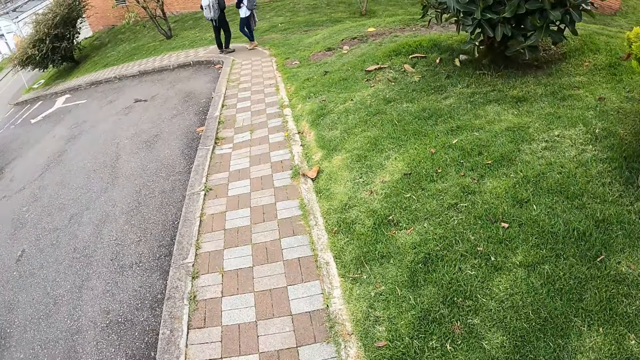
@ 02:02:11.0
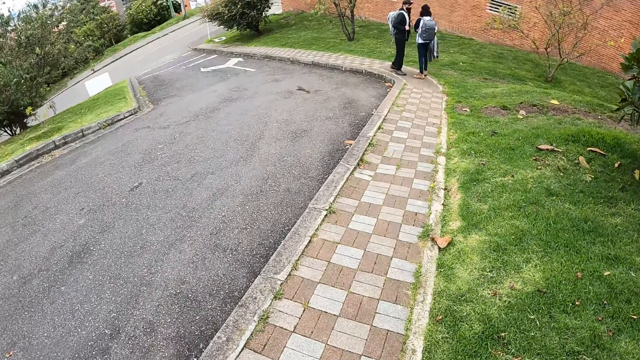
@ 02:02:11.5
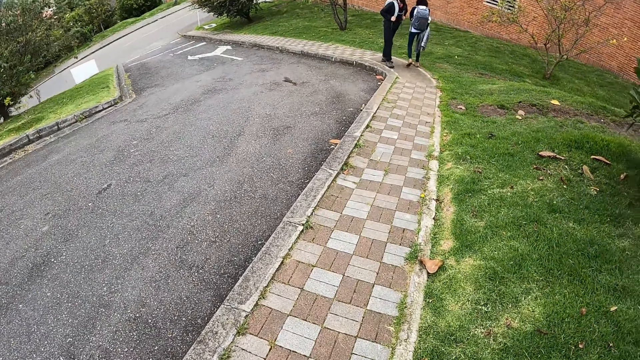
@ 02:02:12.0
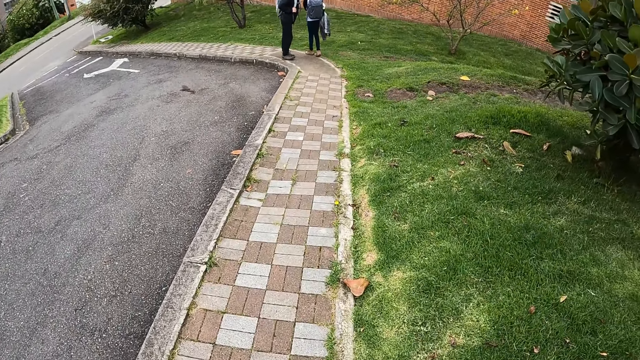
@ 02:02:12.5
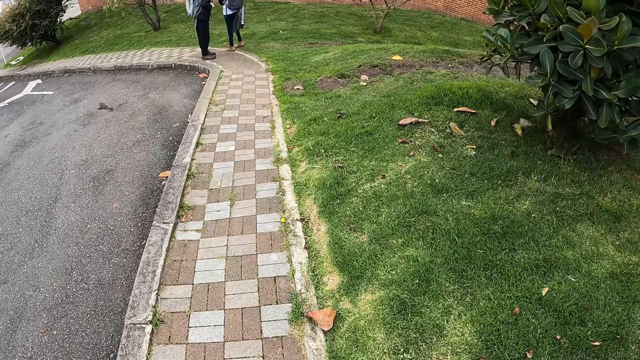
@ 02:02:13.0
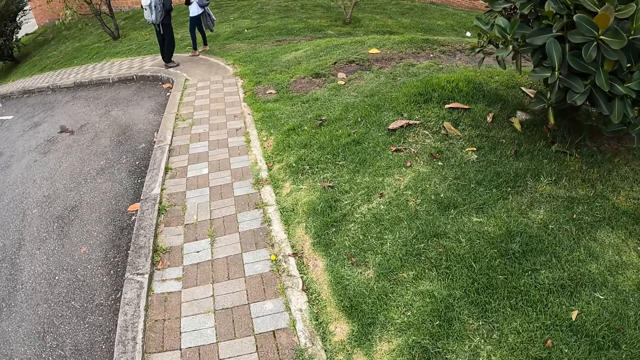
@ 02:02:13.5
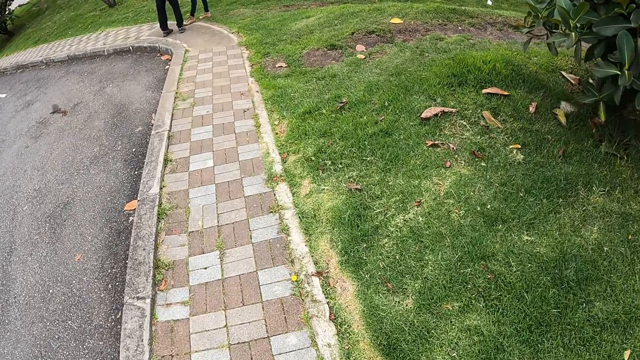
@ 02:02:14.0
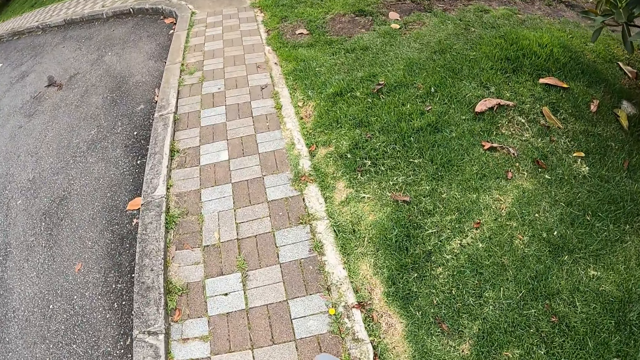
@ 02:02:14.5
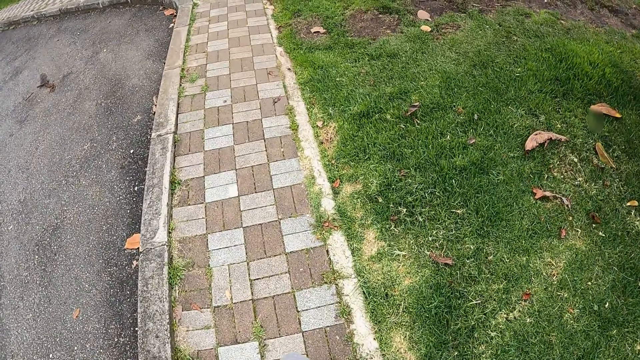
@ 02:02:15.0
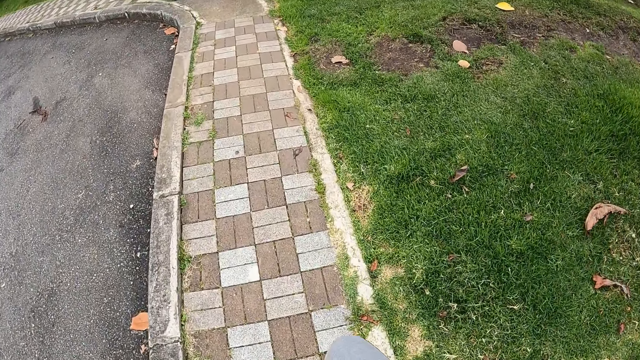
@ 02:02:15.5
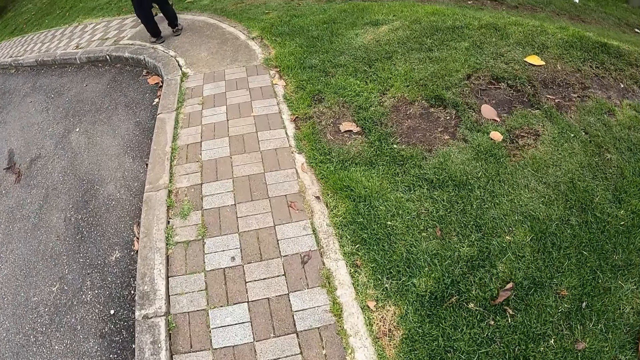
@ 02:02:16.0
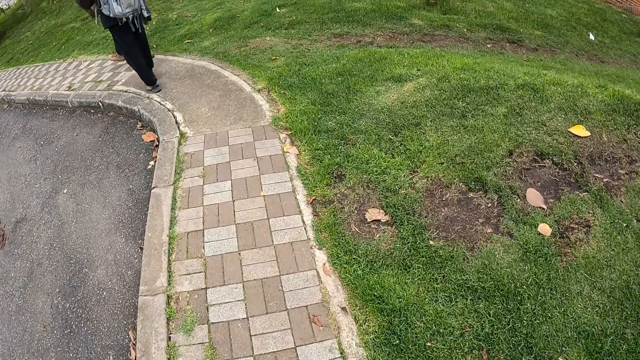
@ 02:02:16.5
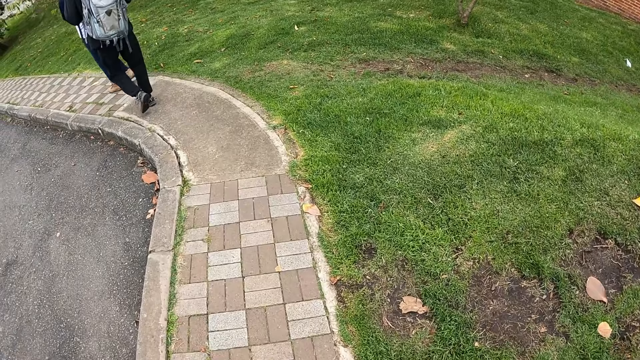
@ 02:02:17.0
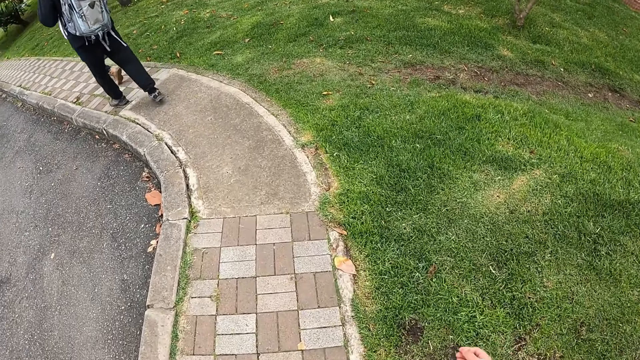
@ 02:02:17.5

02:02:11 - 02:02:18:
The camera wearer and other people walk around the compound.

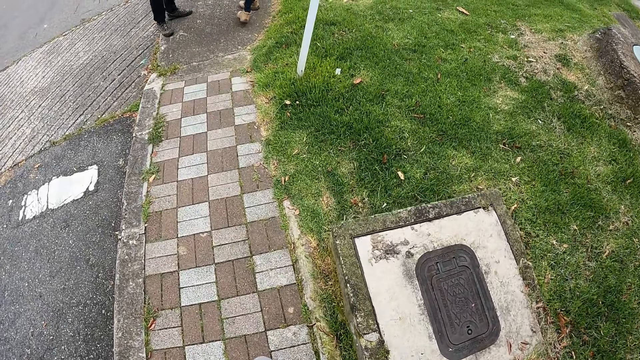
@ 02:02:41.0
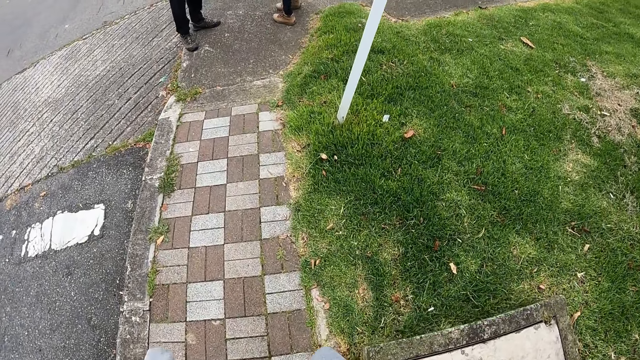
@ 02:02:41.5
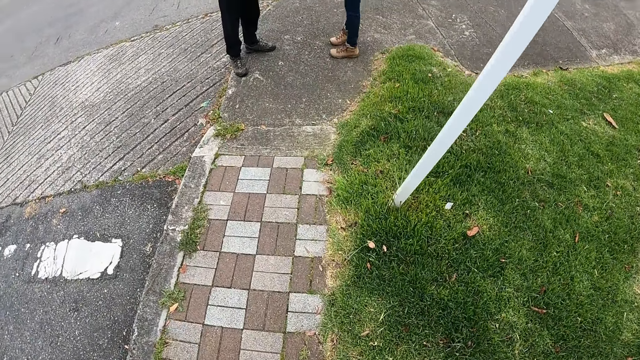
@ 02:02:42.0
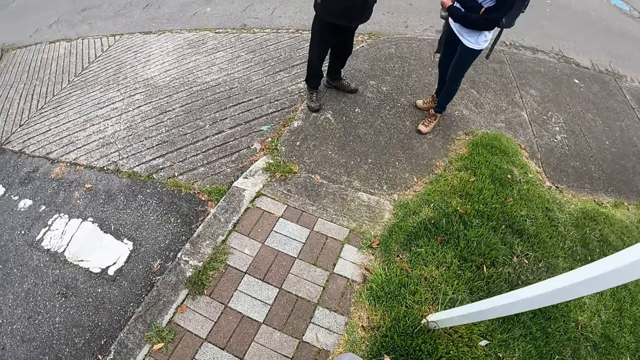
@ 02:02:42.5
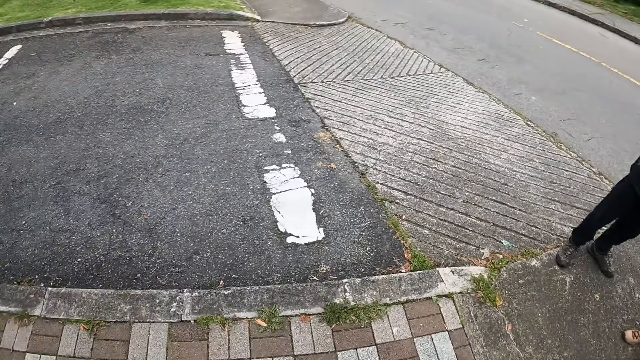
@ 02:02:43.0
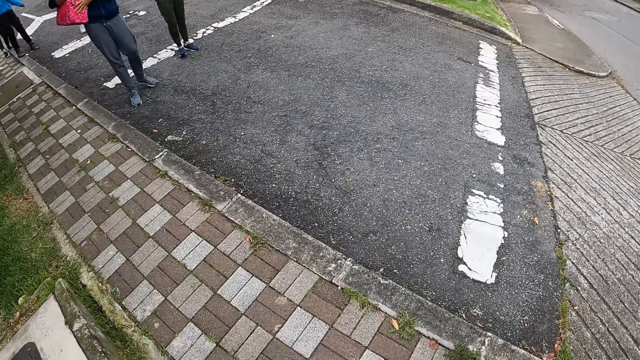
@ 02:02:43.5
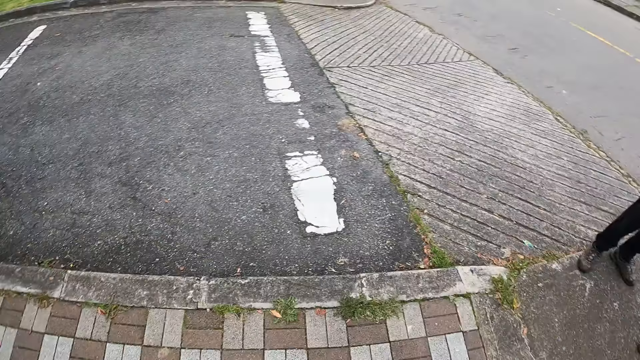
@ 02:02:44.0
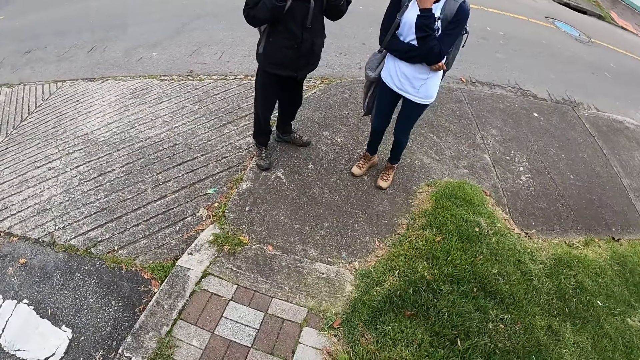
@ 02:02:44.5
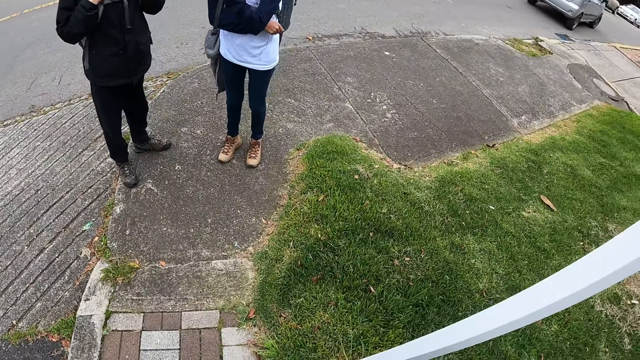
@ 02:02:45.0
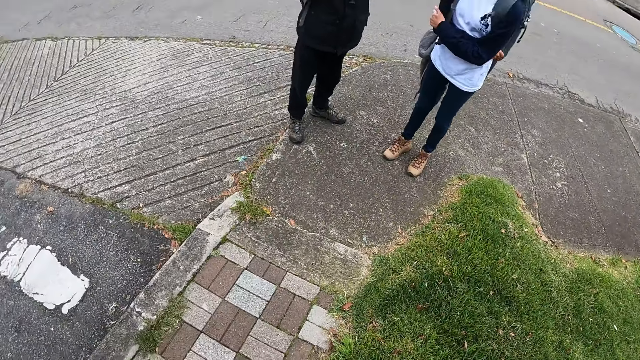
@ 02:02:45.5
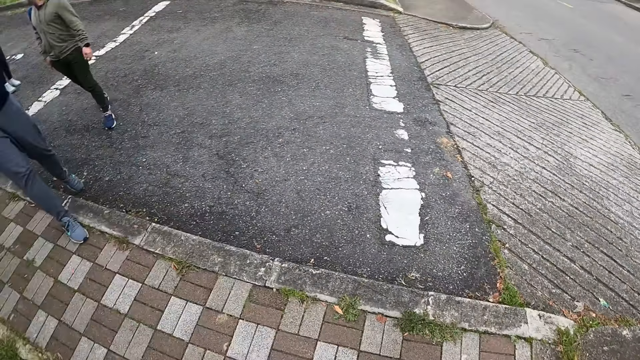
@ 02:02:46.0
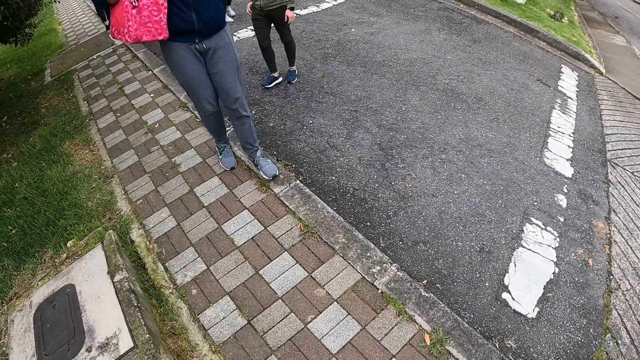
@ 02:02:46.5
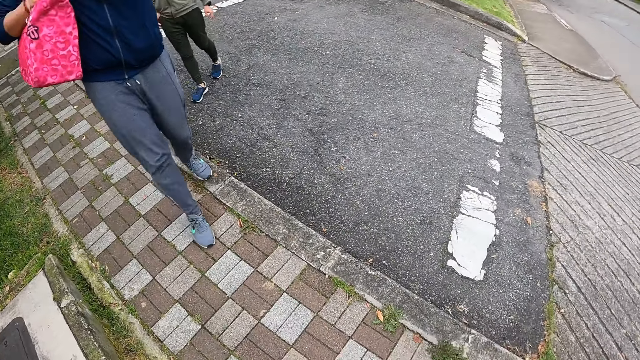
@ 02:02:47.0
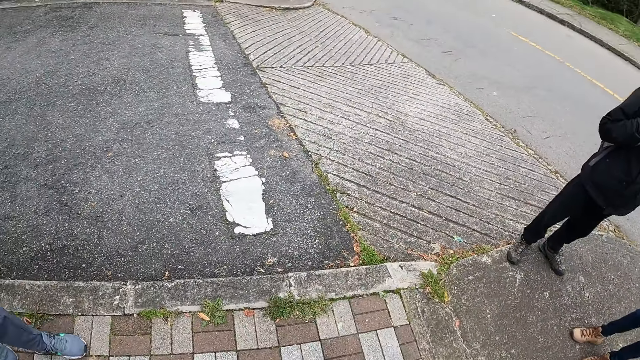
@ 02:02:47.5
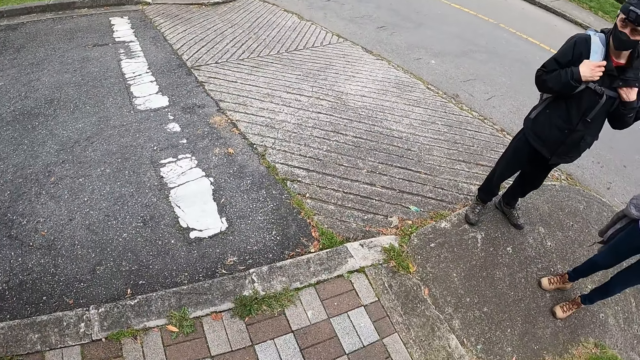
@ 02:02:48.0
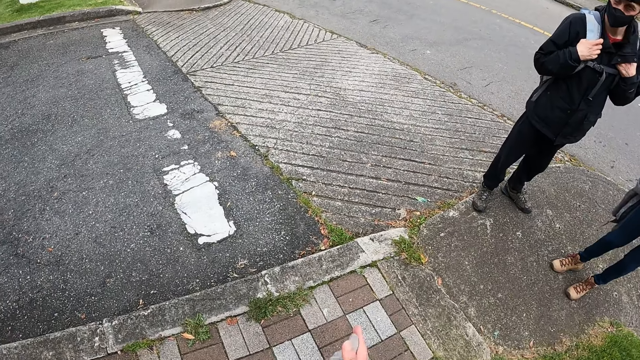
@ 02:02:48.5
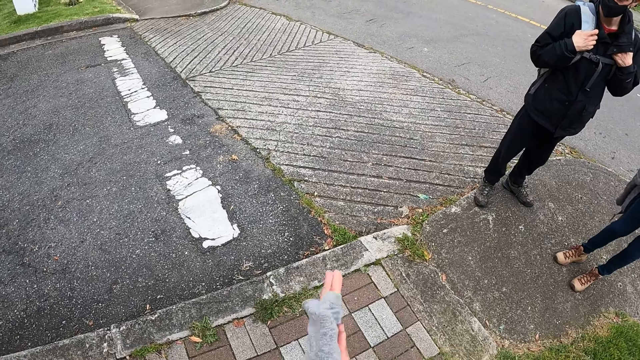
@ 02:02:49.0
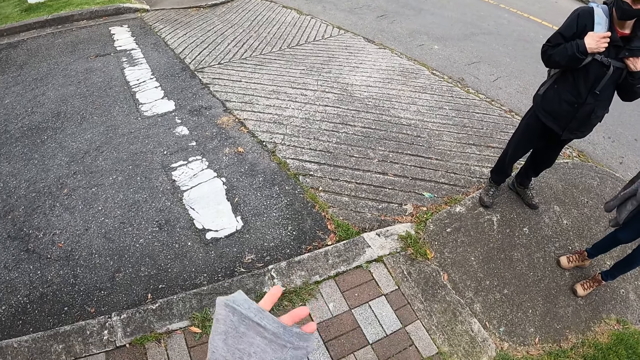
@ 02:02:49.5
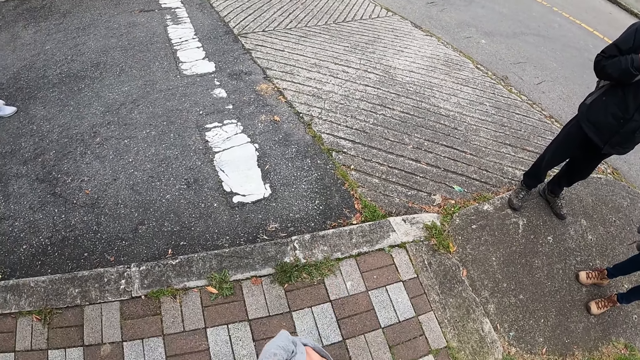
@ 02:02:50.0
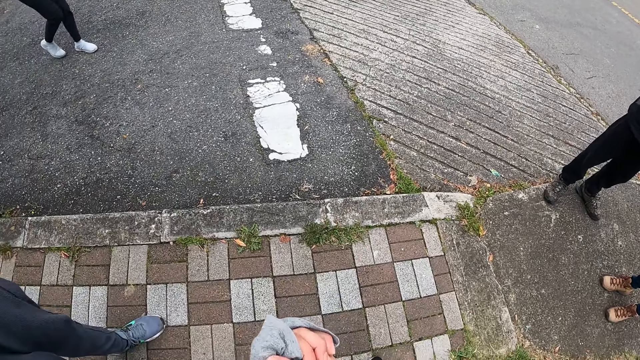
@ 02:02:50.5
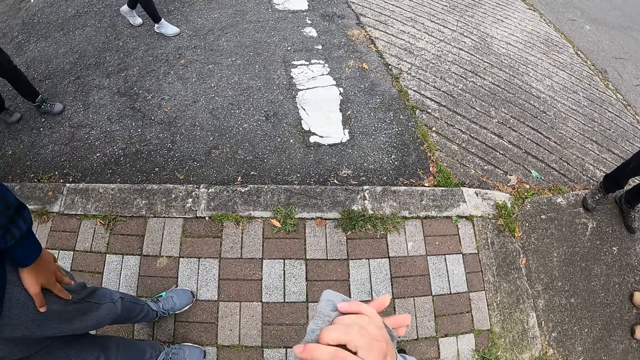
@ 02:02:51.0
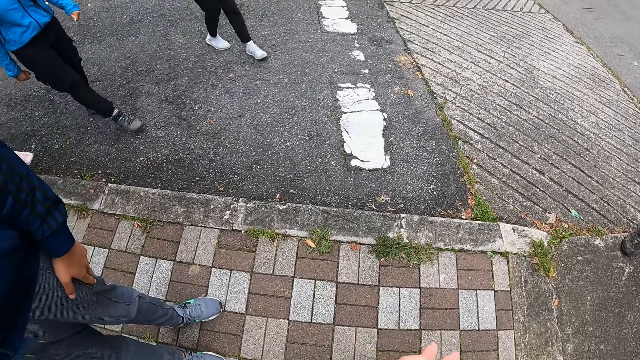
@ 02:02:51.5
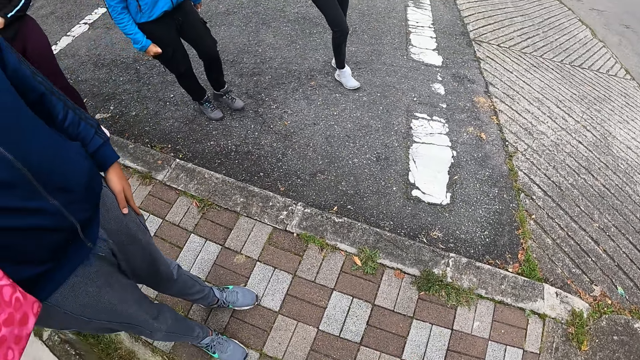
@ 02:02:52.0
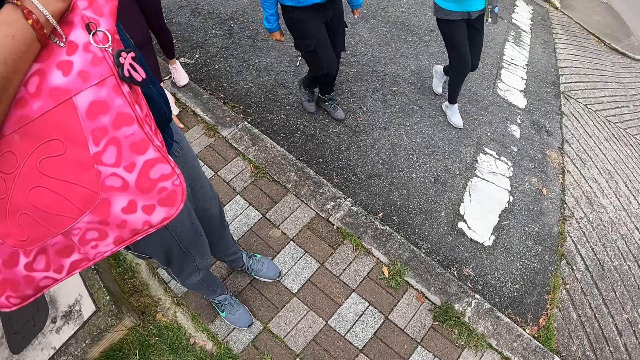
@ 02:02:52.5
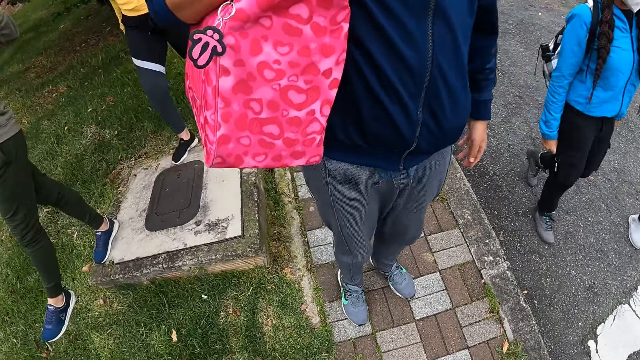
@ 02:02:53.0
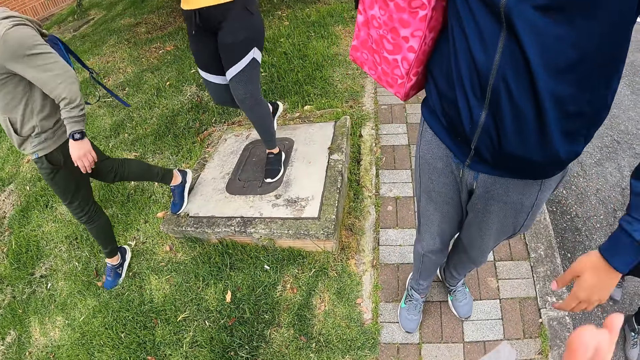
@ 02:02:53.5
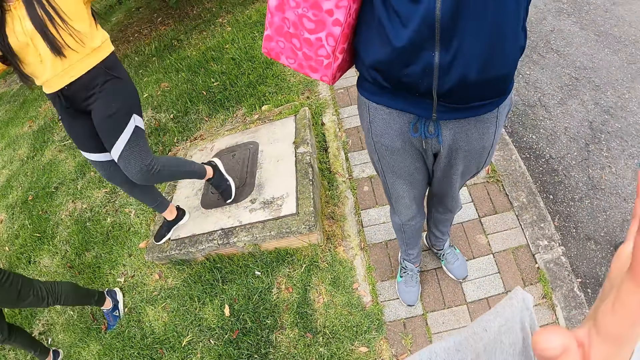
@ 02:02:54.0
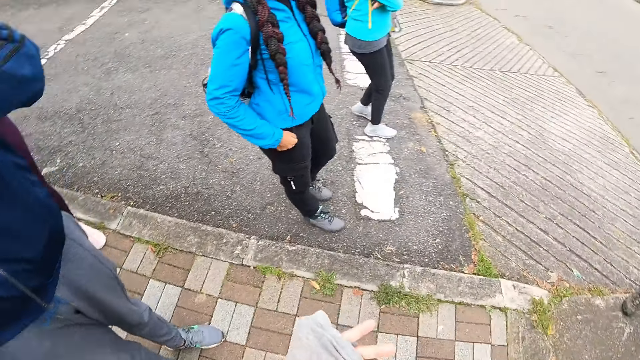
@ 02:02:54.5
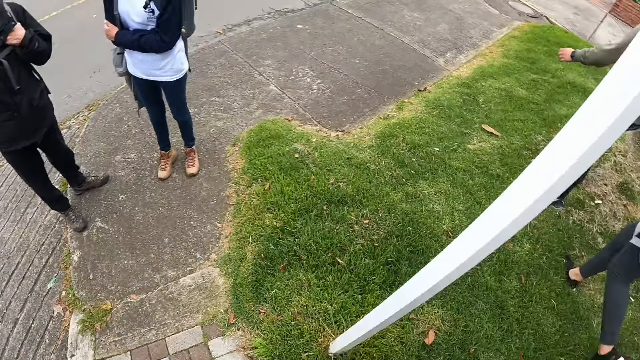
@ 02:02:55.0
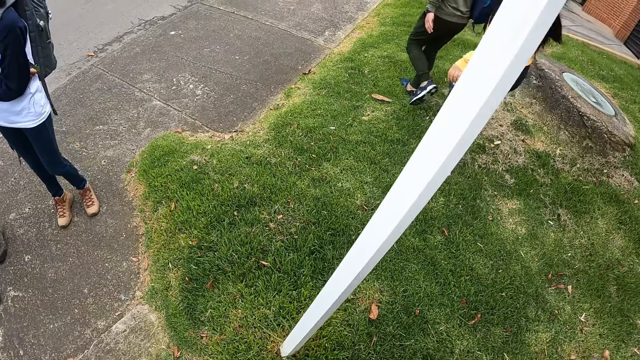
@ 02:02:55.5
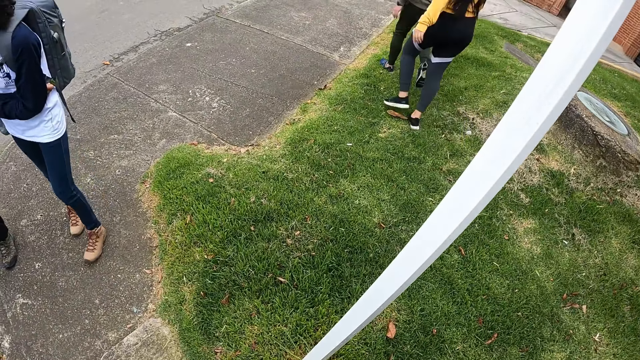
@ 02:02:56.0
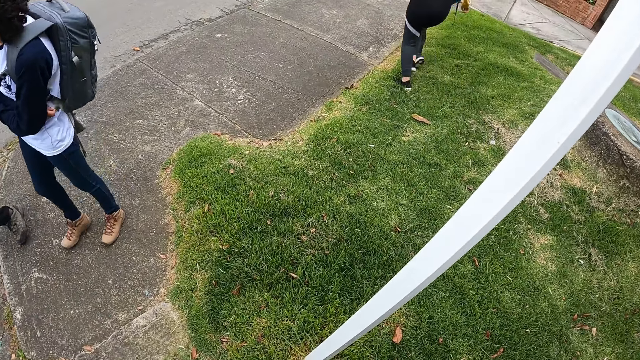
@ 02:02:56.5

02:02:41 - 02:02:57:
The camera wearer looks around the compound. She rubs her hands together. She moves her hand. She looks around the compound. She waves her right hand at the group of people.
